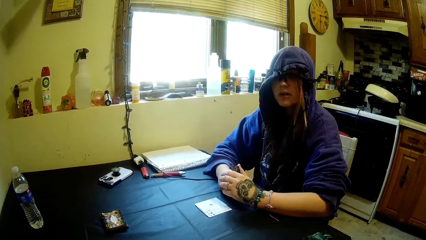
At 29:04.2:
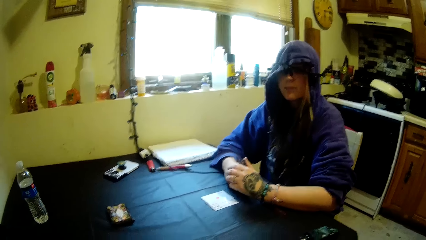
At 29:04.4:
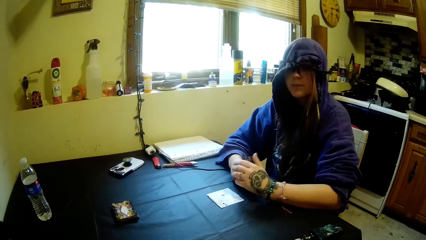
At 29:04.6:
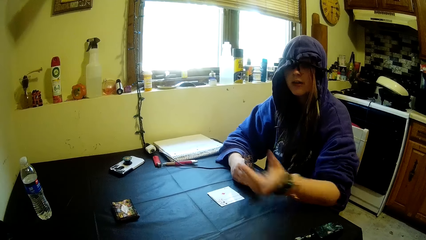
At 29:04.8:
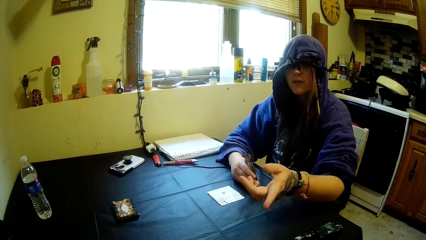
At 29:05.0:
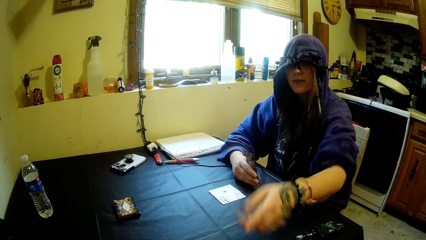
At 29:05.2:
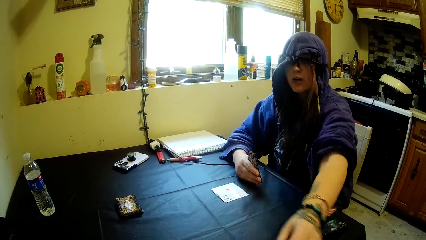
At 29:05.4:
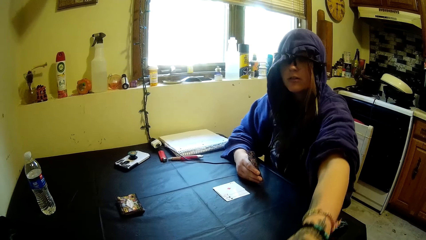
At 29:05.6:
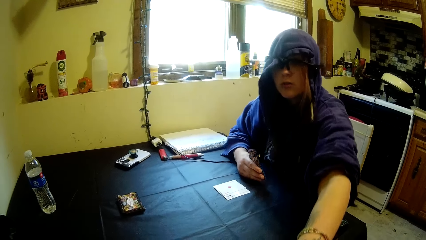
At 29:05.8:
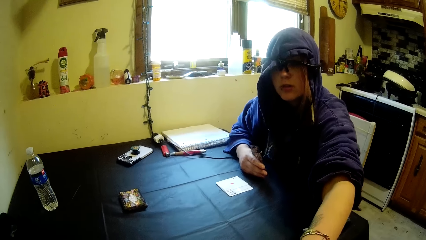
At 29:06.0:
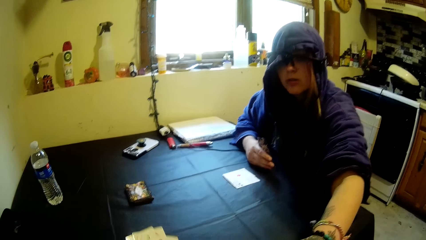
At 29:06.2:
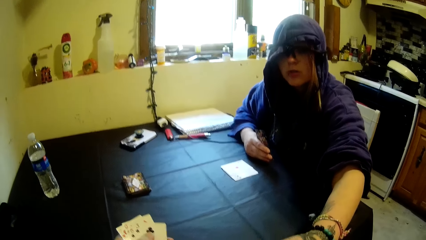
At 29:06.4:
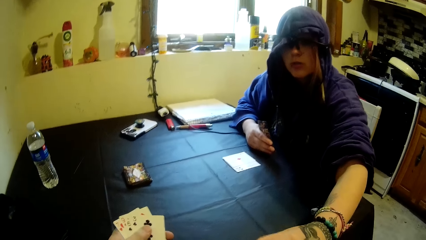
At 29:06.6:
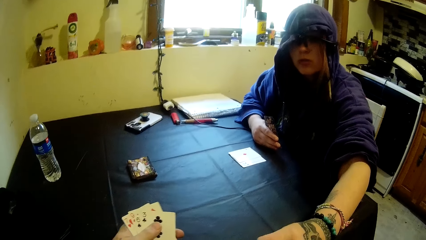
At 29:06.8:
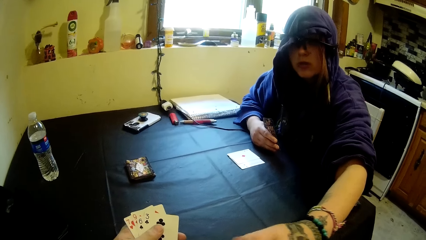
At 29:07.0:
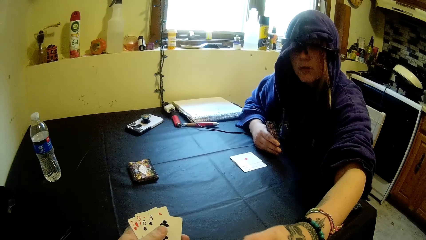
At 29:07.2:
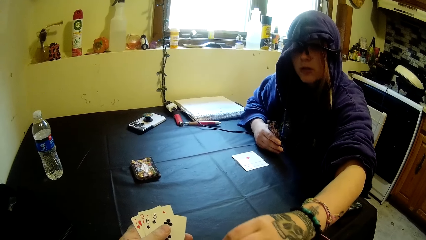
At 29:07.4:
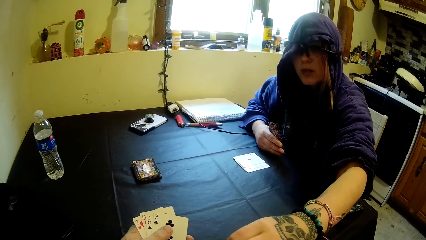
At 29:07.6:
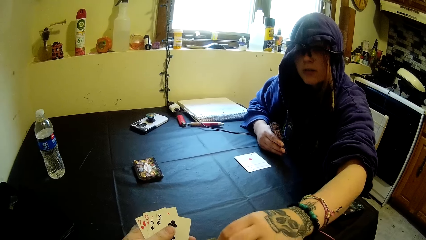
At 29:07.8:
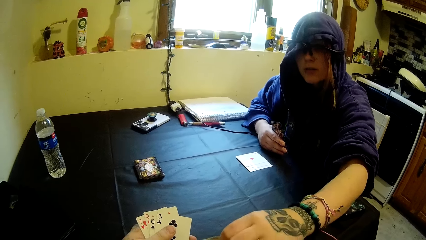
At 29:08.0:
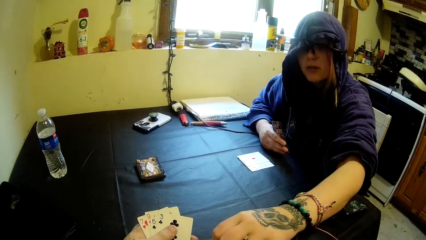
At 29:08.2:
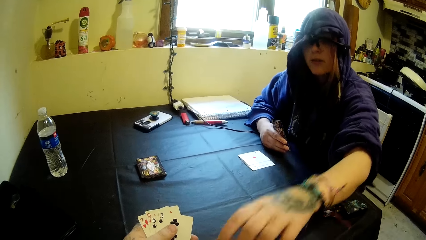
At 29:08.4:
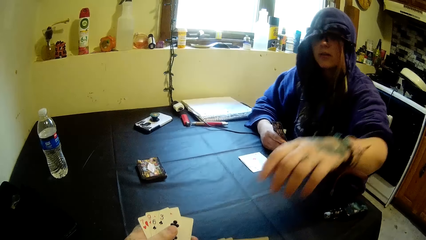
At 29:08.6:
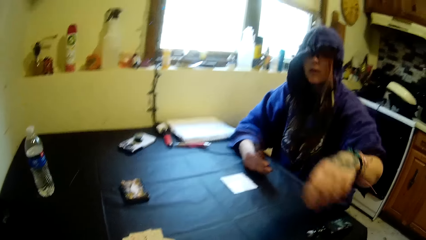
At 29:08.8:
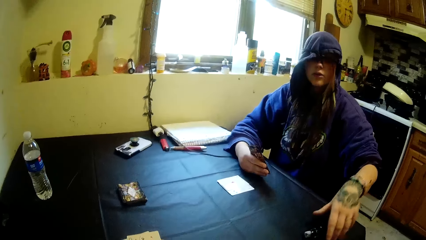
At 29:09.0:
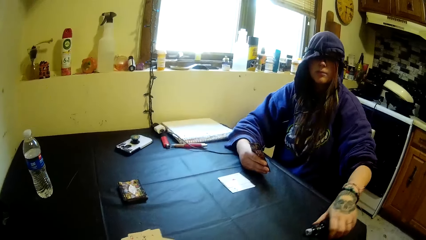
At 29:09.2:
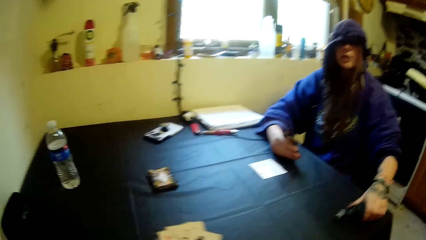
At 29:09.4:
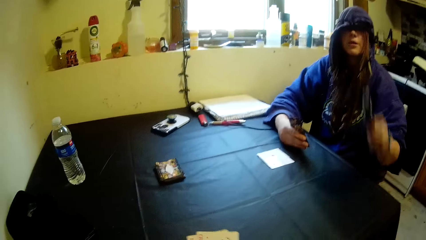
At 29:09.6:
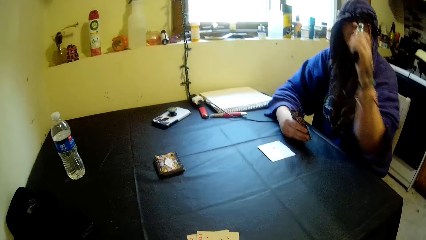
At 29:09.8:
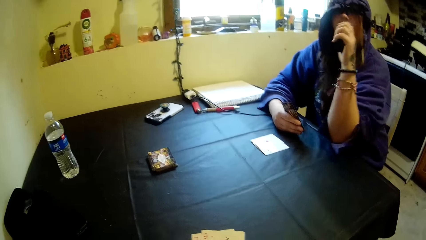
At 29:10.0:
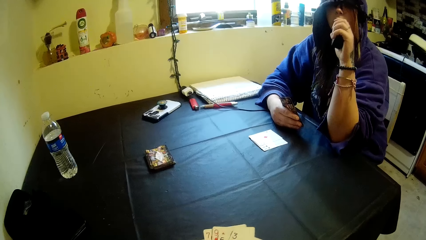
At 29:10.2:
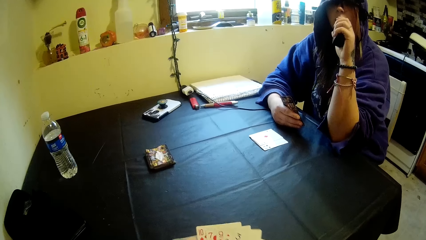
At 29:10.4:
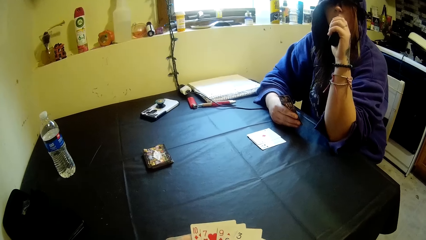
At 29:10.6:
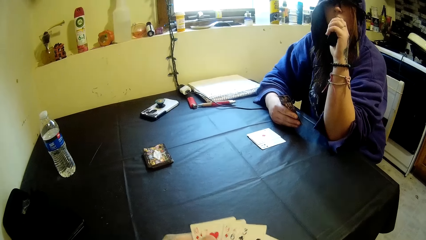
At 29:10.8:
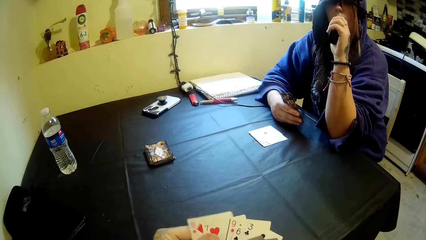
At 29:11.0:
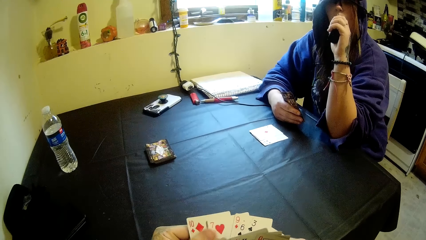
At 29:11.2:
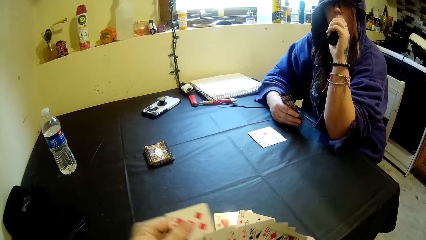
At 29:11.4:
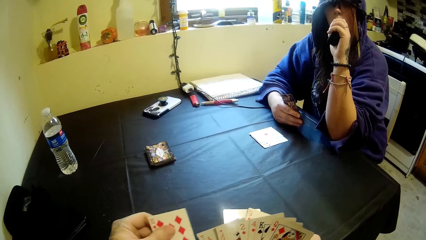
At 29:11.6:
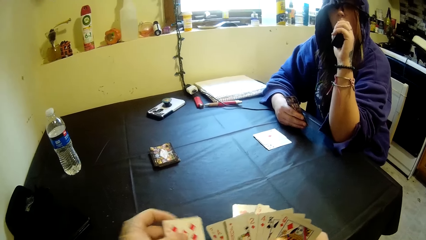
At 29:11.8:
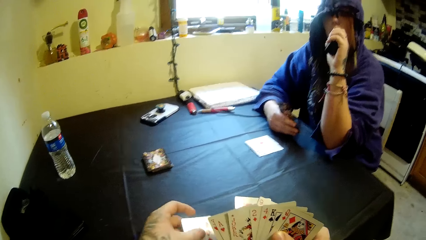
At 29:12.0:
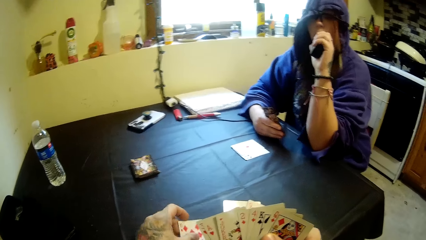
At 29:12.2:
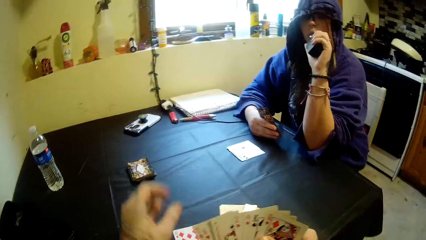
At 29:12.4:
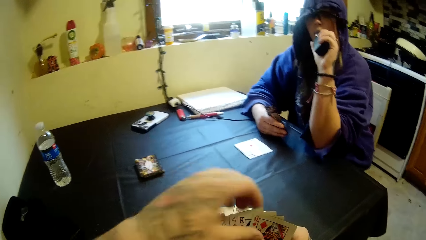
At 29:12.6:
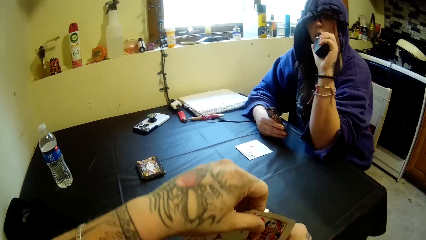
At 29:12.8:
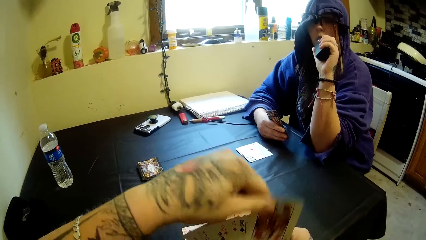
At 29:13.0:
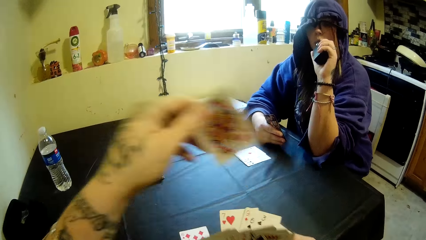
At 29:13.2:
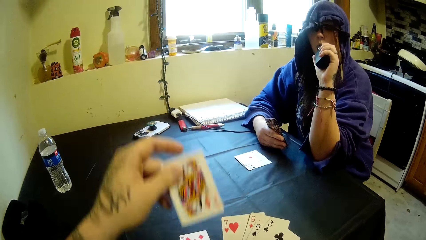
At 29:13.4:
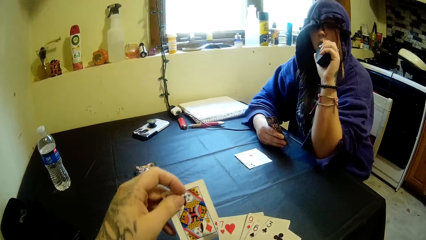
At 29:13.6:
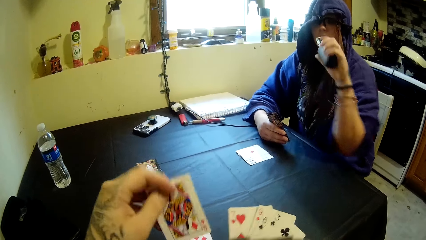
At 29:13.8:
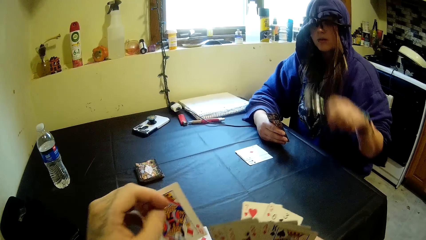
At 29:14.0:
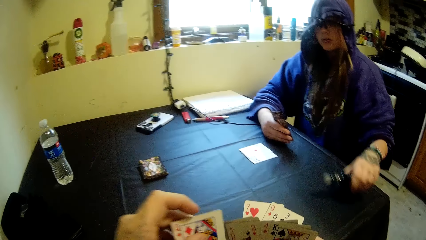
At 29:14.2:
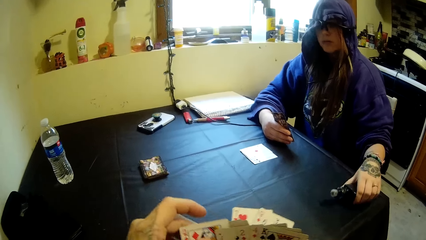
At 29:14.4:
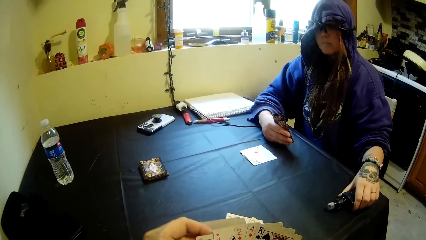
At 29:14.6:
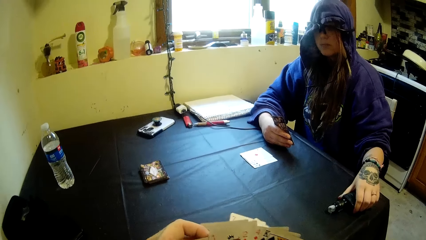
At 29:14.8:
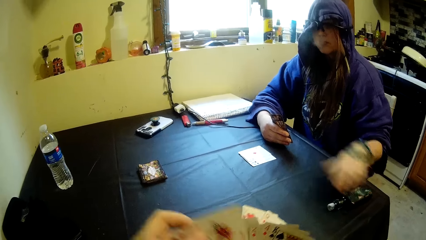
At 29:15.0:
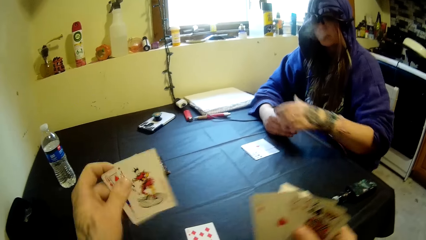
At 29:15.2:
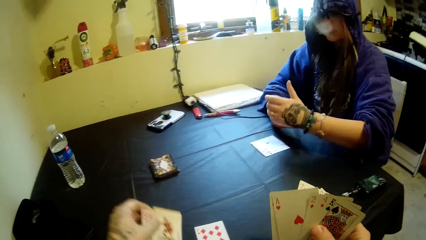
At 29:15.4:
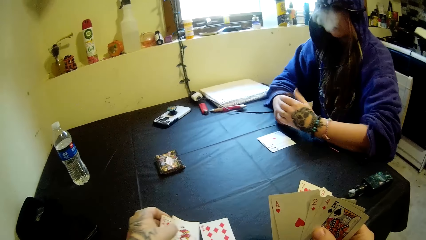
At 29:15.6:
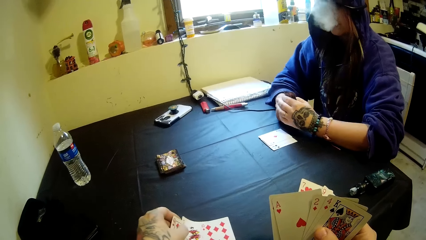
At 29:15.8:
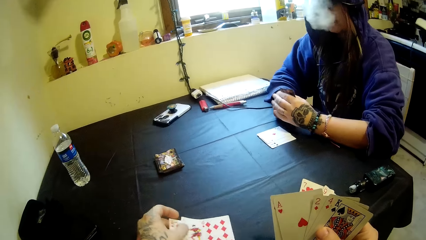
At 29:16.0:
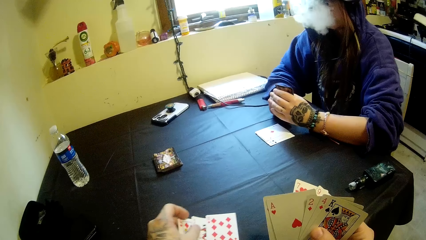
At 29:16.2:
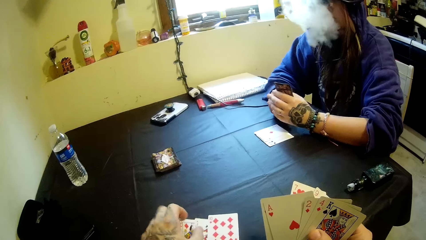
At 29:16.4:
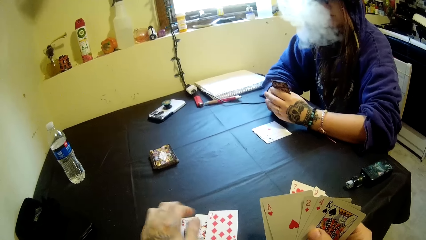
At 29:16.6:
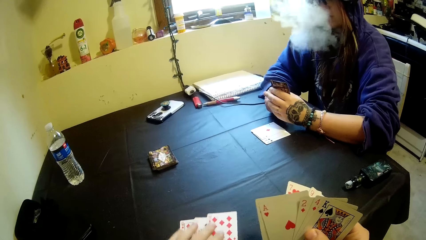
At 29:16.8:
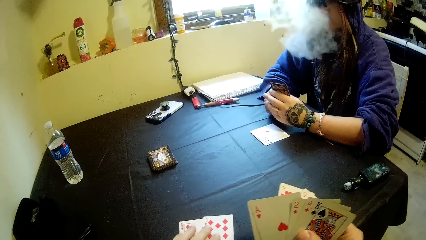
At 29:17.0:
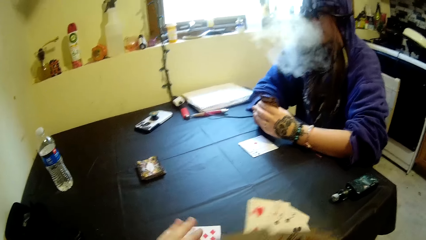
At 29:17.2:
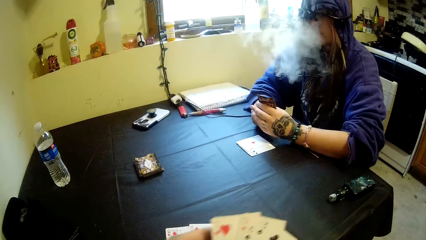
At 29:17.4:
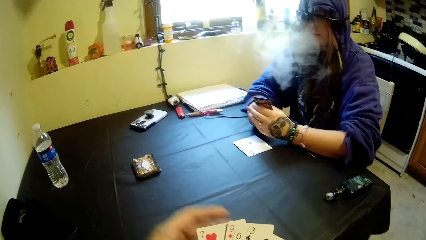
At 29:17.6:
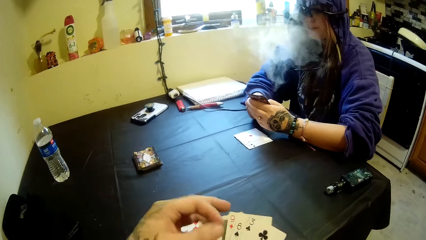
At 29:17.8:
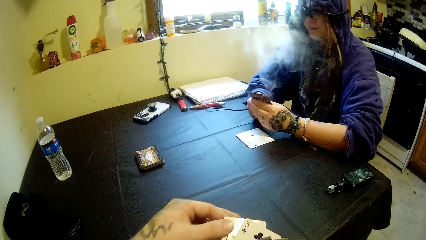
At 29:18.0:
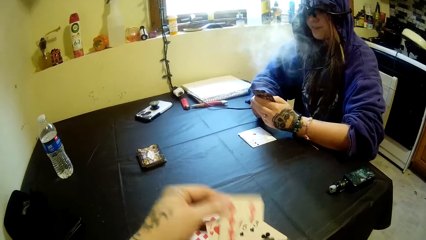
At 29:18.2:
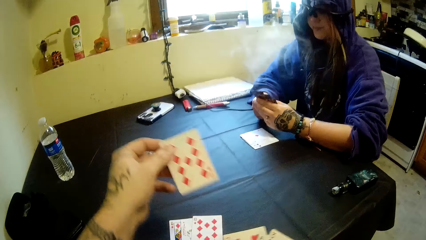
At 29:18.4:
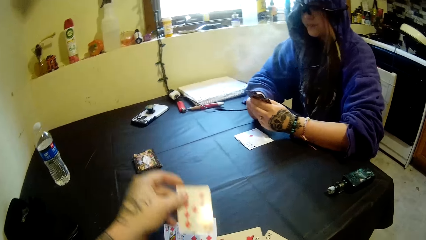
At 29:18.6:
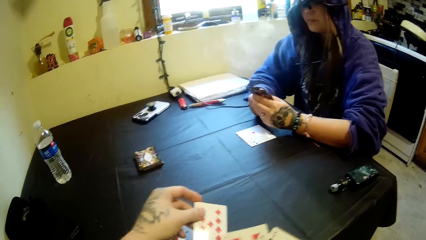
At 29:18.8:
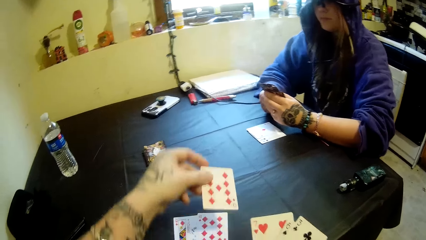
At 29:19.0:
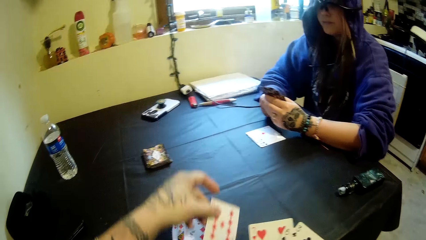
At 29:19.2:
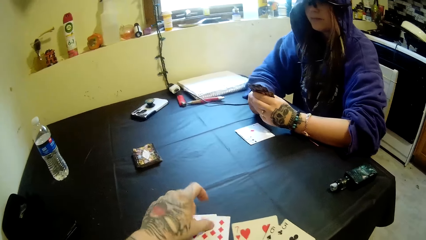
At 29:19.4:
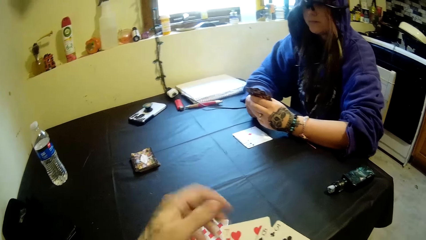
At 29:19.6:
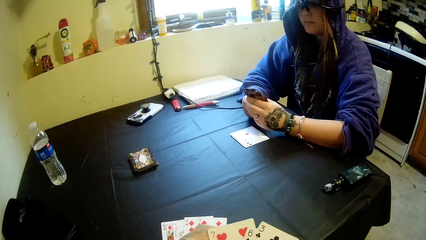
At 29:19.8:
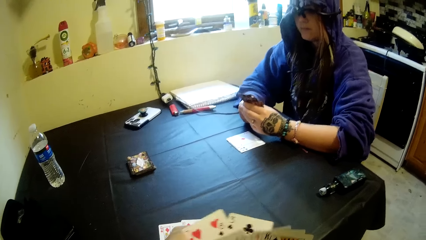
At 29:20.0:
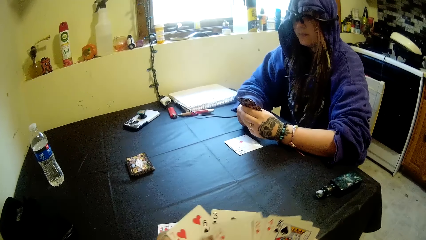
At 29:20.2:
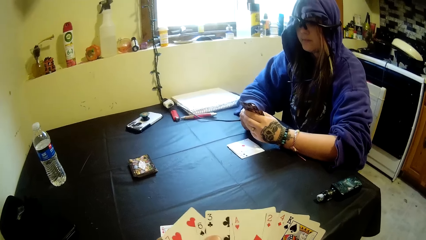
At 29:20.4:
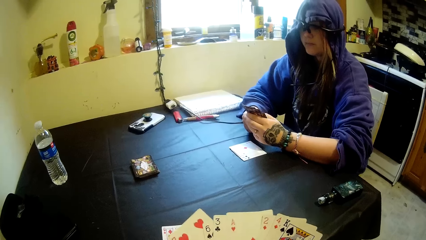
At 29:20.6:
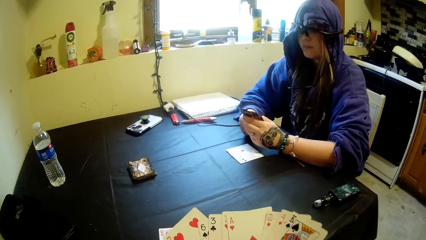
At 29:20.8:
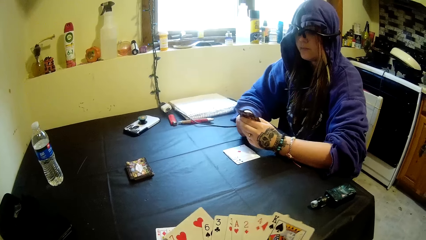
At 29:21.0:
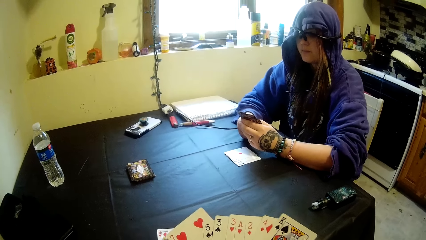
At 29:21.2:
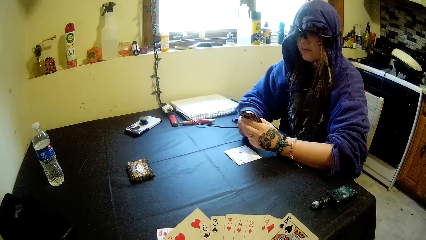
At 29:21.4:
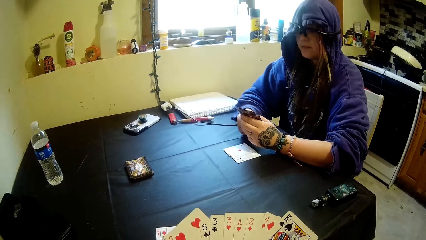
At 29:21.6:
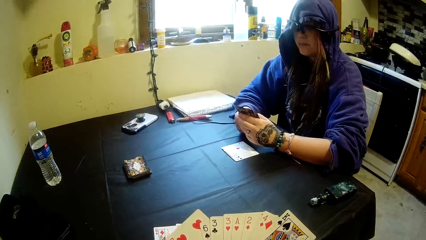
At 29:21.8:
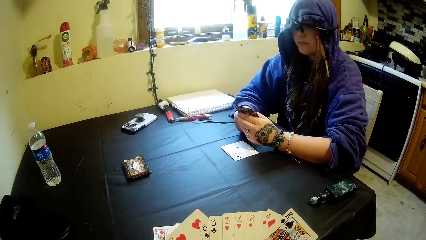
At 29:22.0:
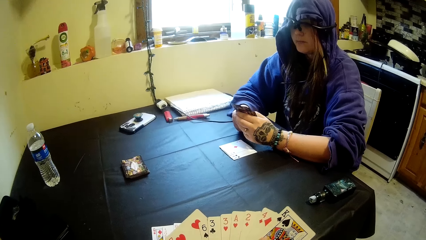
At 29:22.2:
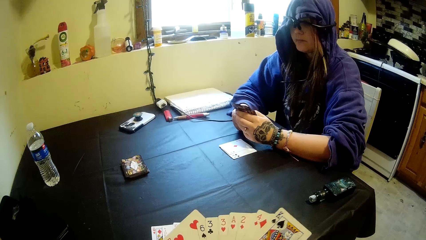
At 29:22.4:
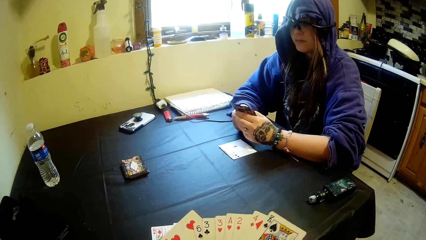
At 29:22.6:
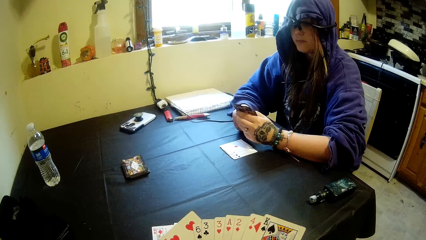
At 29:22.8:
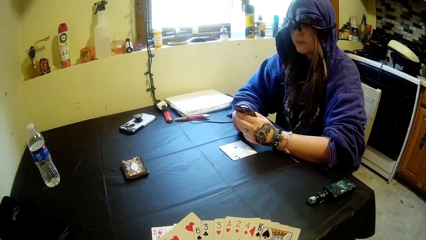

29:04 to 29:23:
A woman touches the cards in the camera wearer's hands with her left hand. The woman picks up the portable bottle of shisha or vapourizer from the table with her left hand. The woman puts the portable bottle of shisha into her mouth. The woman smokes the vapourizer. The woman drops the portable bottle of shisha on the table. The camera wearer takes out some cards from his right hand. He drops the cards on the table with his left hand. He takes out a card from his right hand. He drops the card on the table with his left hand.
